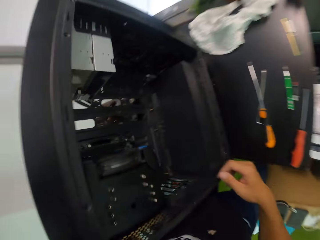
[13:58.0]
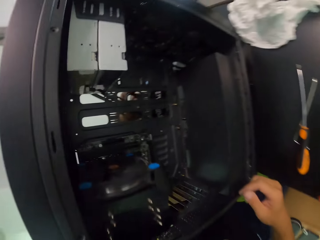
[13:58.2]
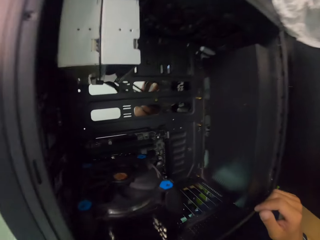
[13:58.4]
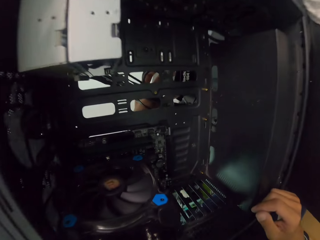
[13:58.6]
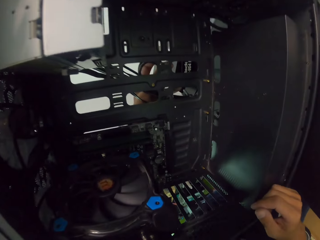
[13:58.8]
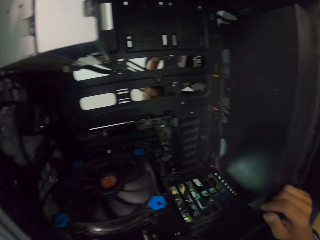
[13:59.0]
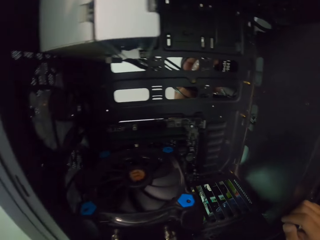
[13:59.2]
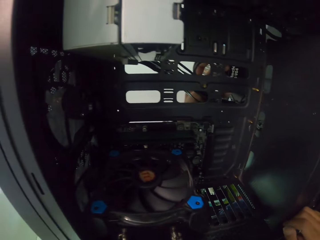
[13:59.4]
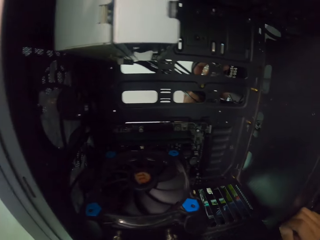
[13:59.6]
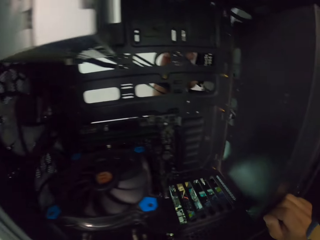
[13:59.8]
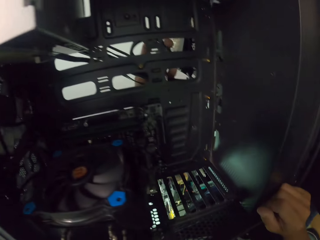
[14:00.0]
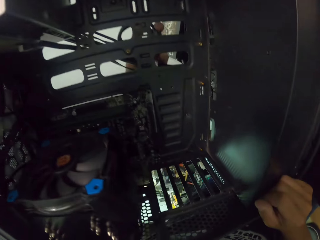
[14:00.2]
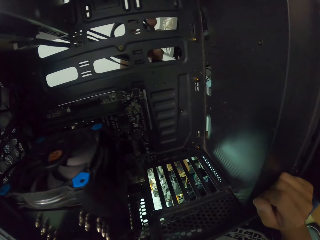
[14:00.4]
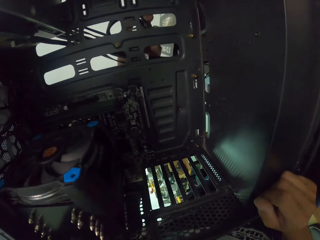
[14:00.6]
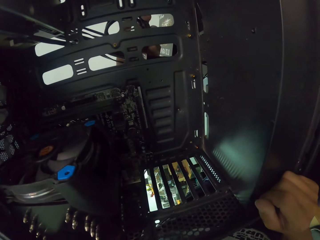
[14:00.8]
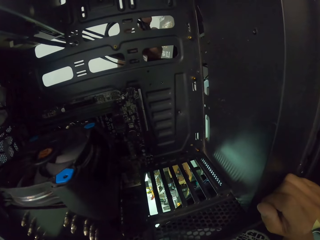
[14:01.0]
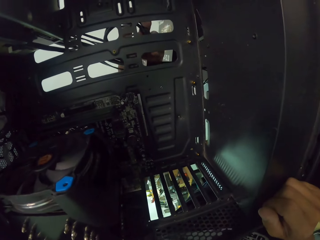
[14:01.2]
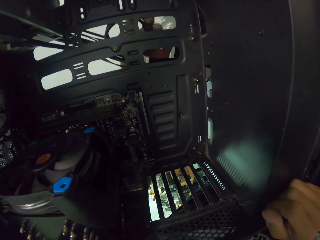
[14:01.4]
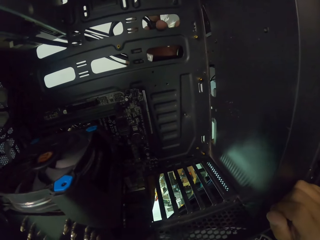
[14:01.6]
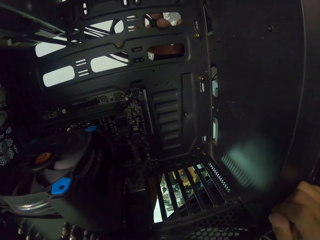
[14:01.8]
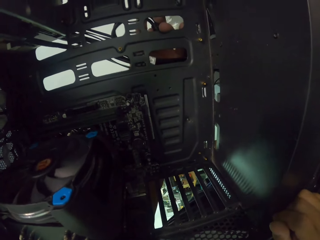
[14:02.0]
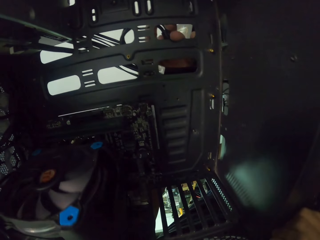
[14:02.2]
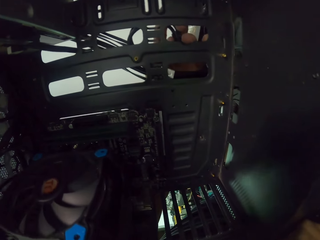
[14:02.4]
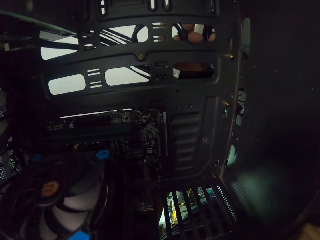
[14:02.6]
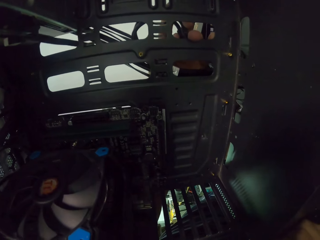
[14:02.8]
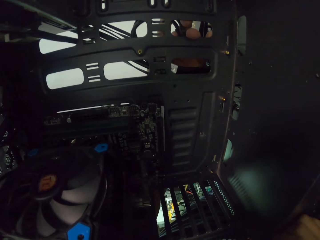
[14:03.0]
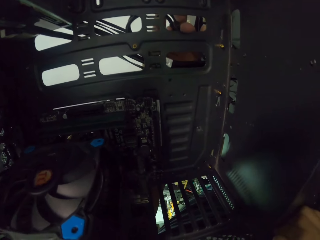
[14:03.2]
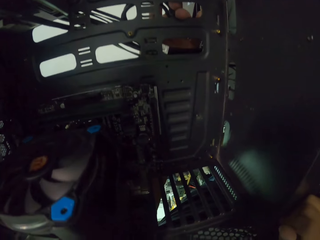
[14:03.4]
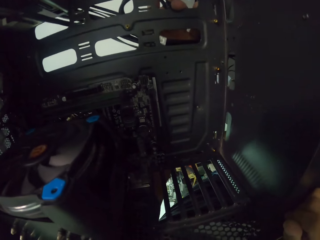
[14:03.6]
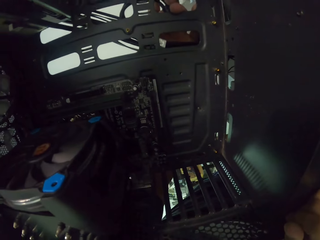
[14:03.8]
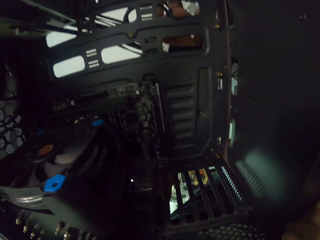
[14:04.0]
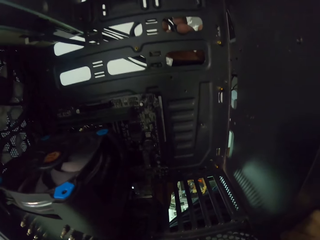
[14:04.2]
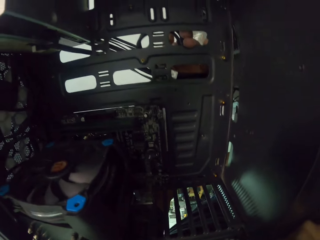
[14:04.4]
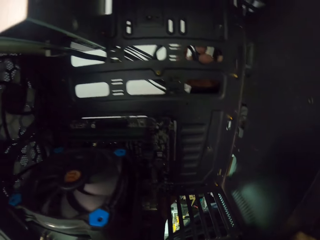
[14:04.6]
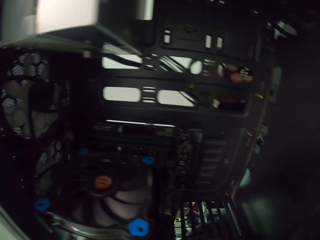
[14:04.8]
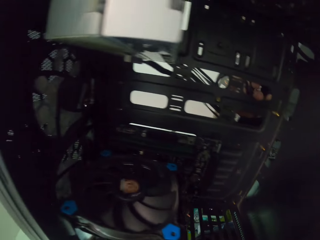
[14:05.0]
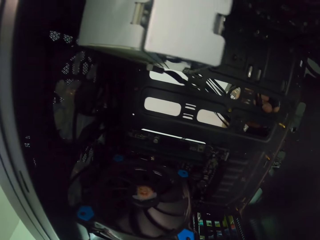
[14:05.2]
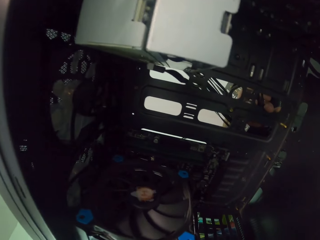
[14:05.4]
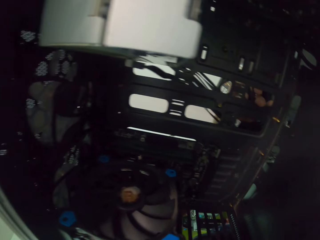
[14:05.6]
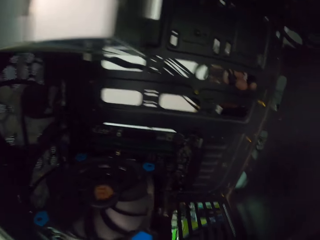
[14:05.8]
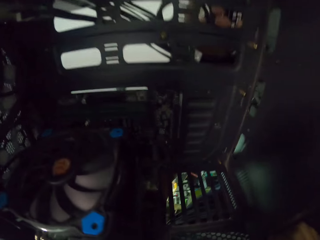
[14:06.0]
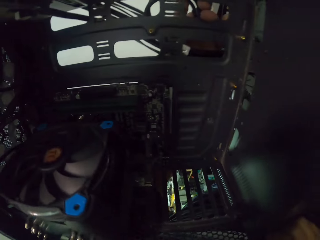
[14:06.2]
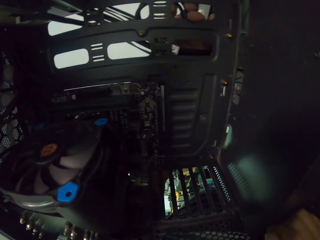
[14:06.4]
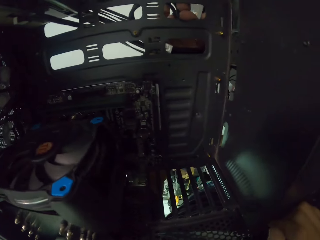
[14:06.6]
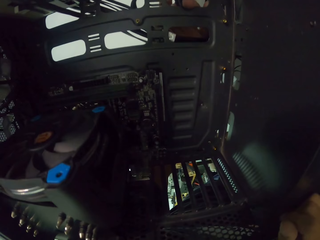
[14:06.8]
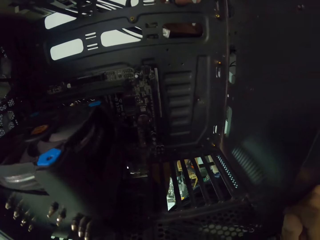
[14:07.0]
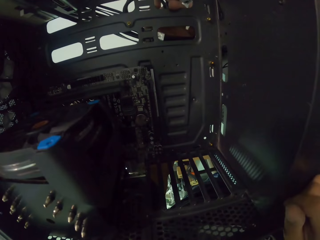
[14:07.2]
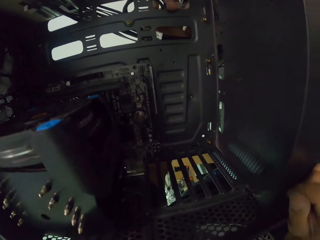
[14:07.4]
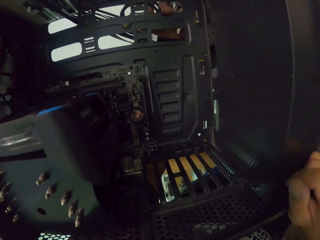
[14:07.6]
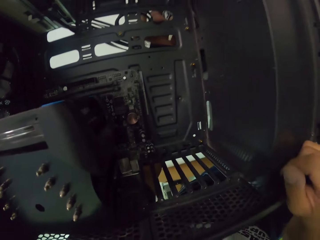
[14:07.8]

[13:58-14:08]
The camera wearer looks inside the CPU motherboard.

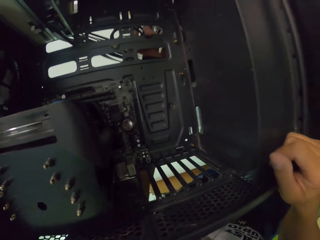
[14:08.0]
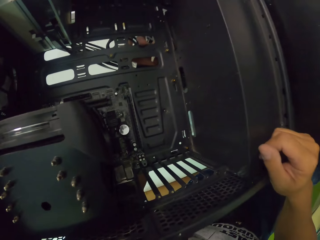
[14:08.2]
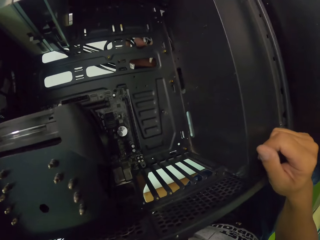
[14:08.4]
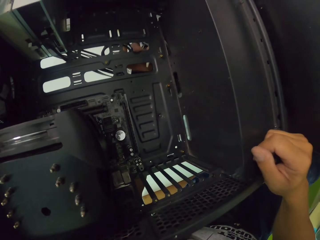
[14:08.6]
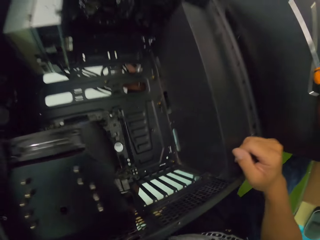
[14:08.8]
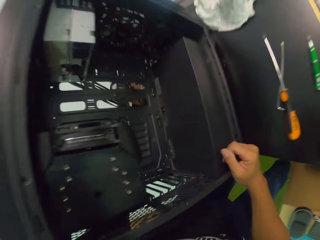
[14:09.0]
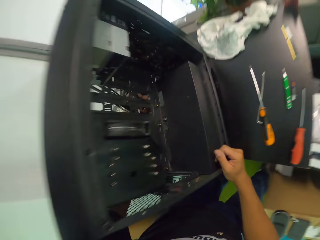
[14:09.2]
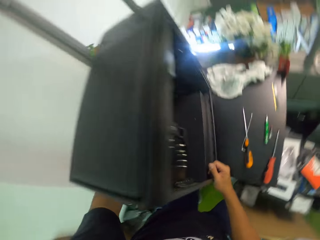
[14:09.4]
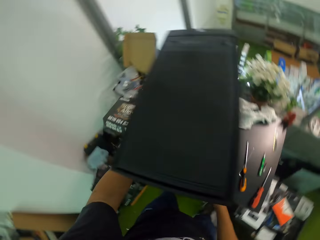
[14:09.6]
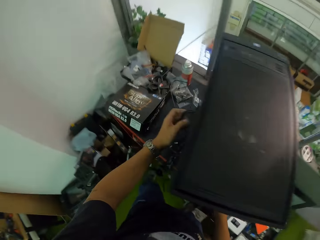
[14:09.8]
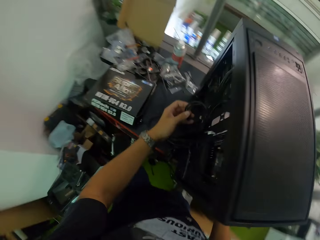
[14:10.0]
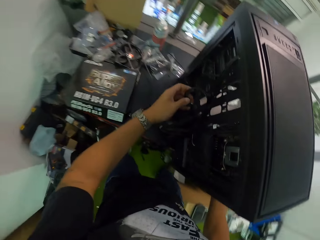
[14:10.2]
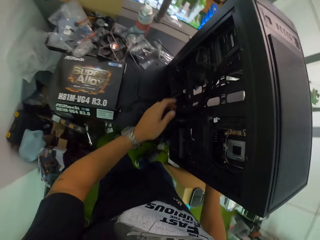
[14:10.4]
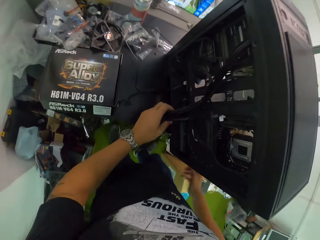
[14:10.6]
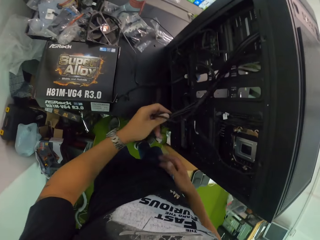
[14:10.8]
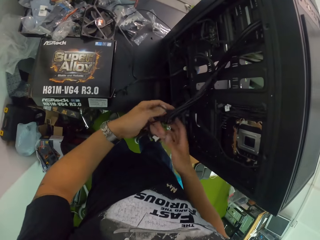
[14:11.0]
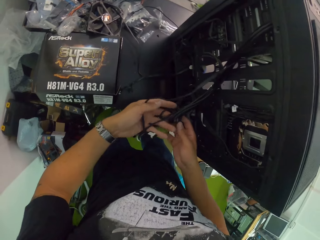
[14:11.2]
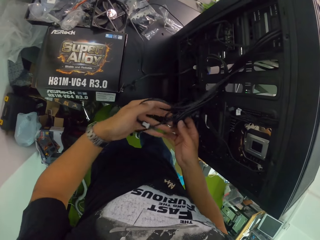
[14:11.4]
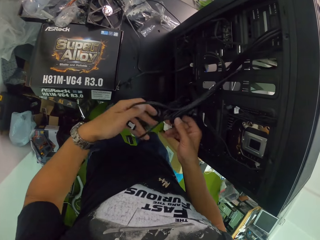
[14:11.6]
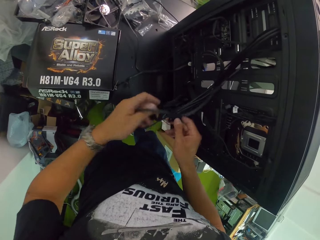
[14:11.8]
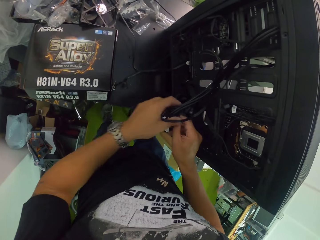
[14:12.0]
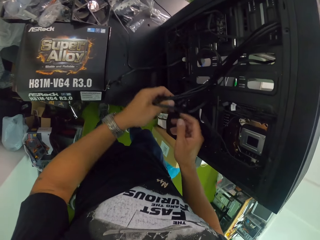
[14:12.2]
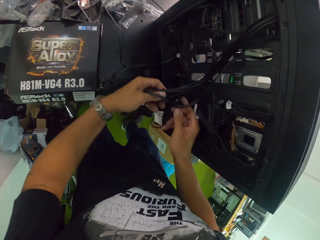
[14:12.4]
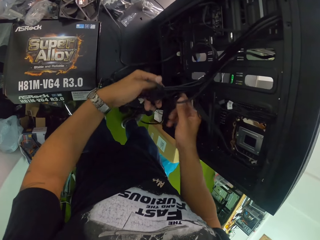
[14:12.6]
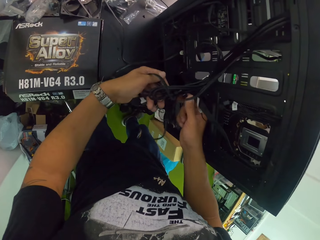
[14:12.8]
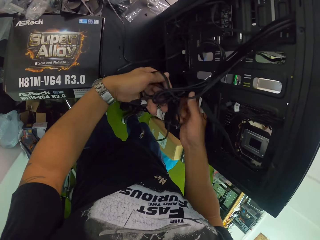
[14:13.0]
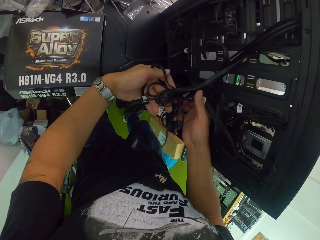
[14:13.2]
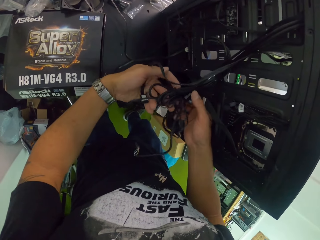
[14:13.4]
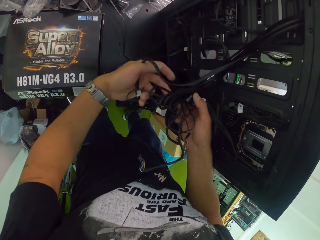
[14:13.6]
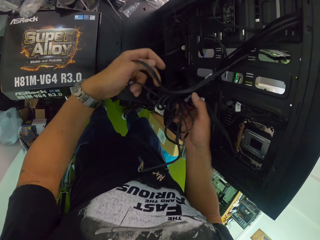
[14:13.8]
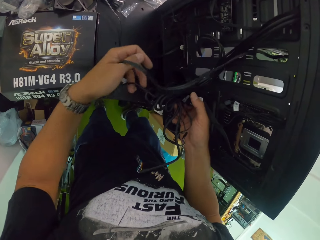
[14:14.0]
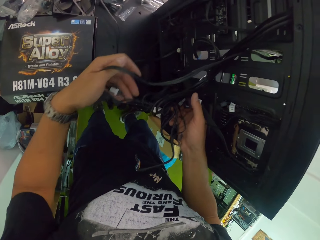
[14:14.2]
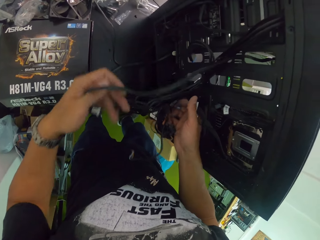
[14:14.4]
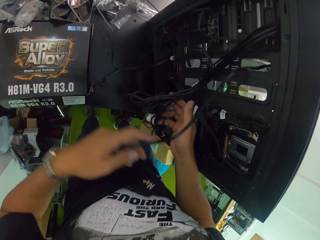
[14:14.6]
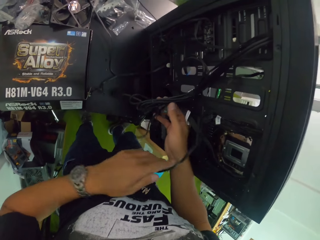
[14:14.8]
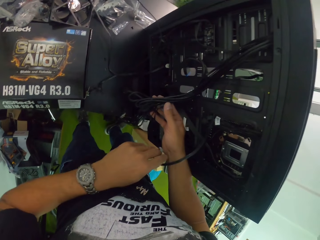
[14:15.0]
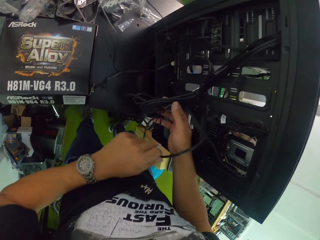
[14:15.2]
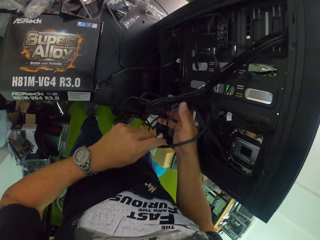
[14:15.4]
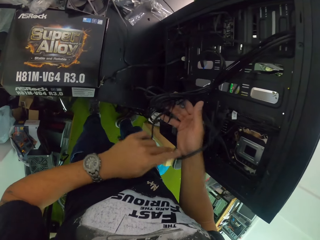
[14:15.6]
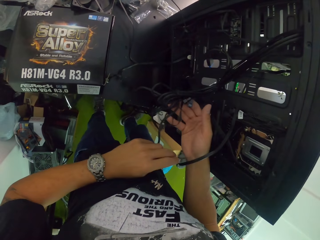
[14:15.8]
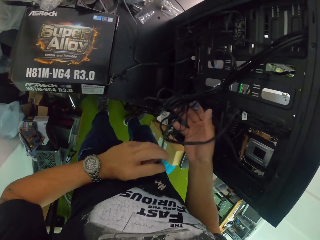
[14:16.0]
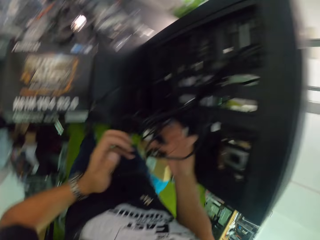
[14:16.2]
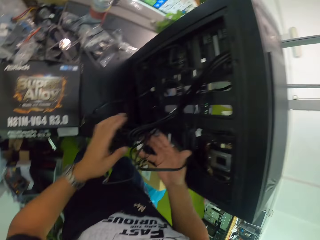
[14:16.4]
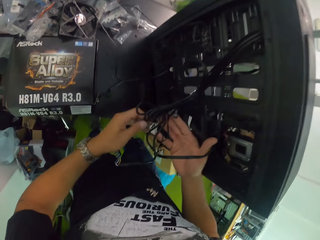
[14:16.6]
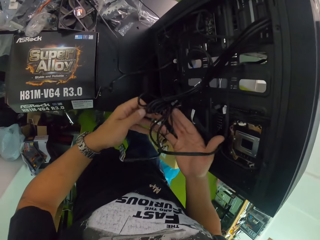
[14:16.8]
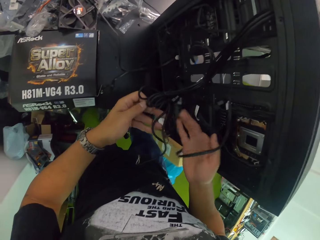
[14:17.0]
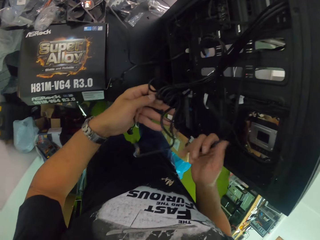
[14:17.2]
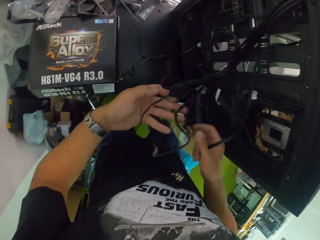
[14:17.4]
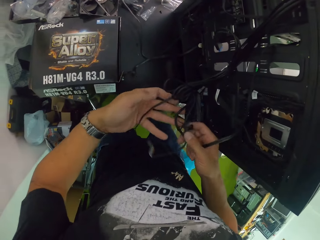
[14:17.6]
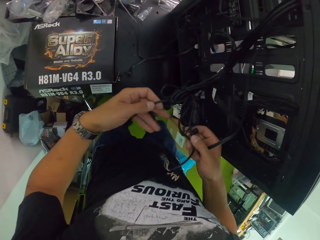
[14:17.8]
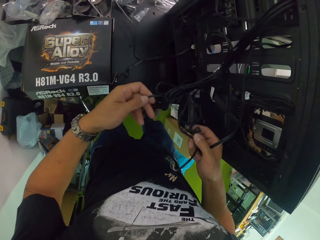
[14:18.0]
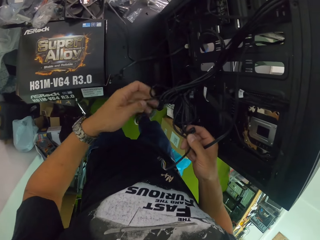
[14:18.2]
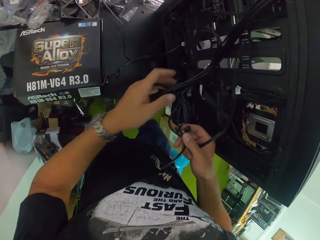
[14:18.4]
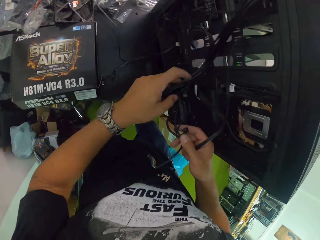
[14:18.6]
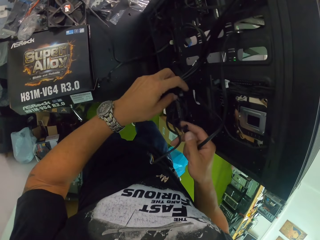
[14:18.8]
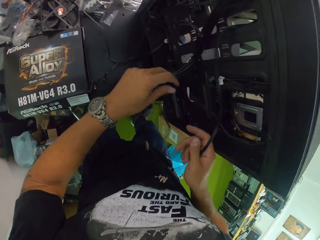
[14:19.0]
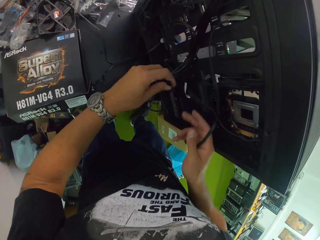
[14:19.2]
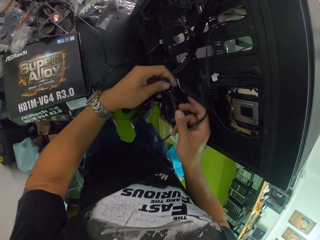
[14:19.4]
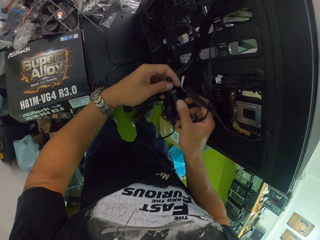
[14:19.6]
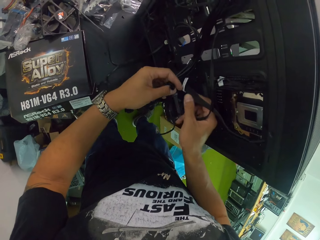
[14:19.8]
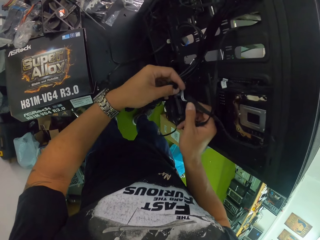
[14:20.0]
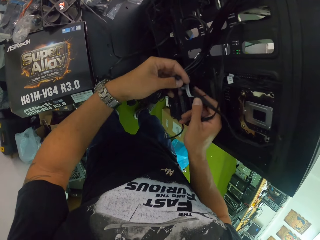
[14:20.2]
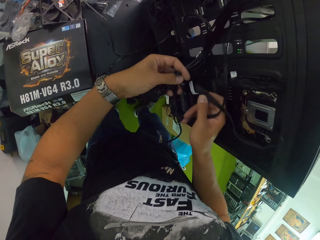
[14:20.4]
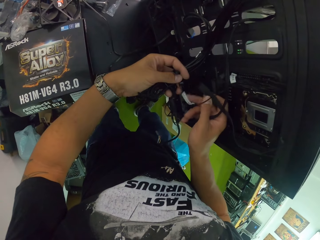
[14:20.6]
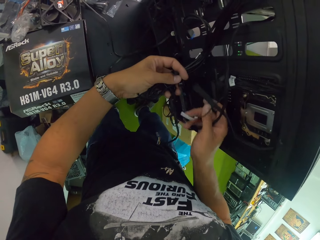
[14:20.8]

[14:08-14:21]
The camera wearer adjusts the cable with both hands. They pull cables.
